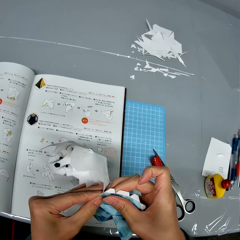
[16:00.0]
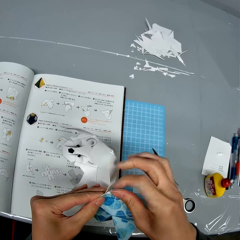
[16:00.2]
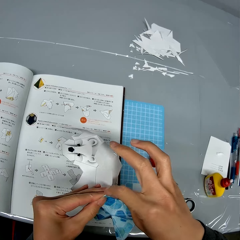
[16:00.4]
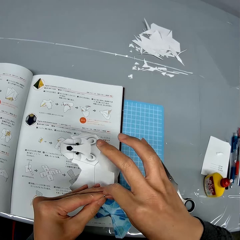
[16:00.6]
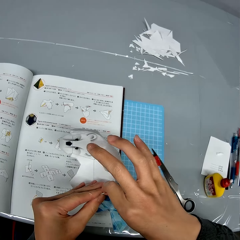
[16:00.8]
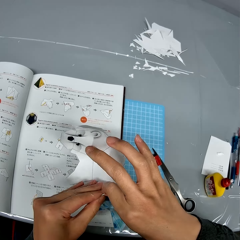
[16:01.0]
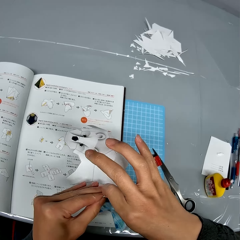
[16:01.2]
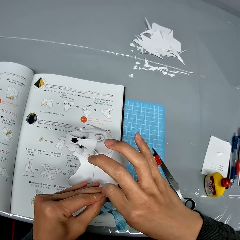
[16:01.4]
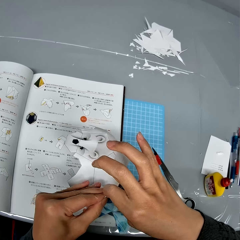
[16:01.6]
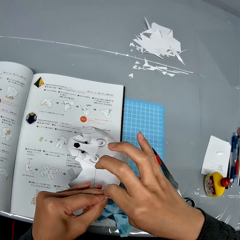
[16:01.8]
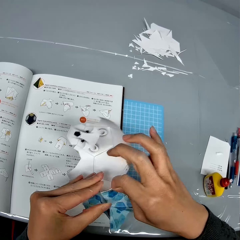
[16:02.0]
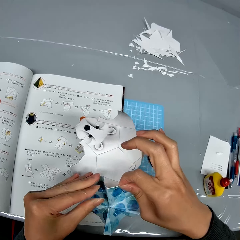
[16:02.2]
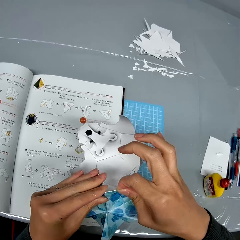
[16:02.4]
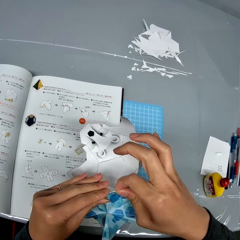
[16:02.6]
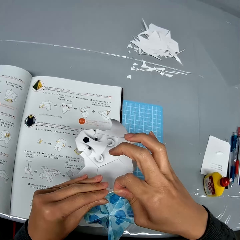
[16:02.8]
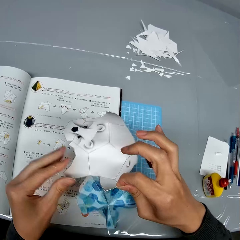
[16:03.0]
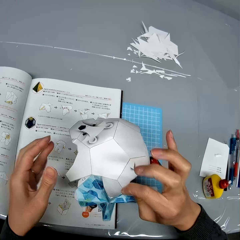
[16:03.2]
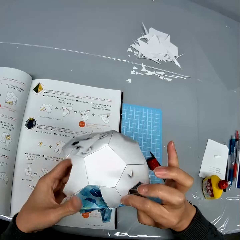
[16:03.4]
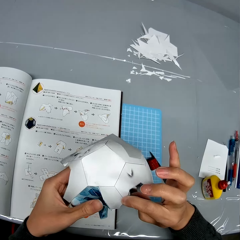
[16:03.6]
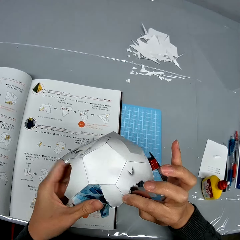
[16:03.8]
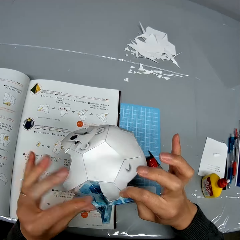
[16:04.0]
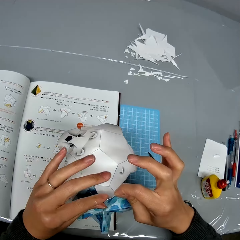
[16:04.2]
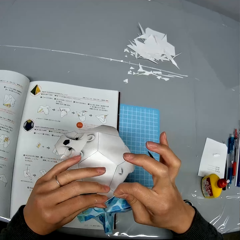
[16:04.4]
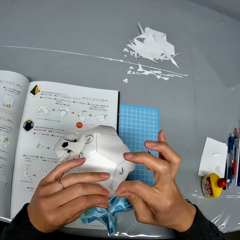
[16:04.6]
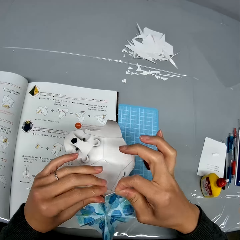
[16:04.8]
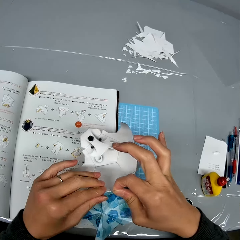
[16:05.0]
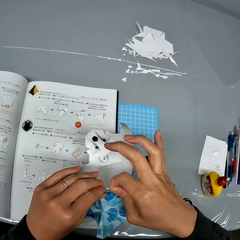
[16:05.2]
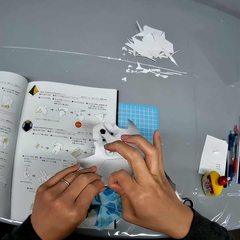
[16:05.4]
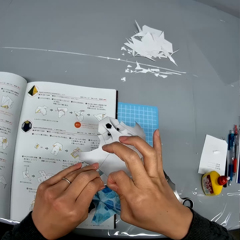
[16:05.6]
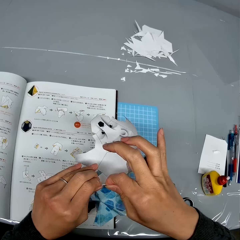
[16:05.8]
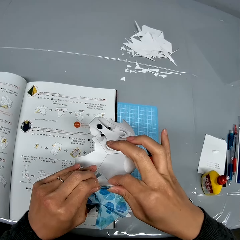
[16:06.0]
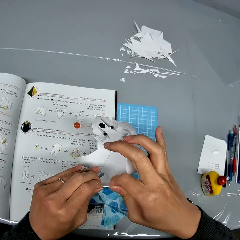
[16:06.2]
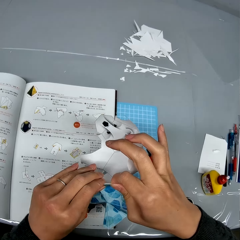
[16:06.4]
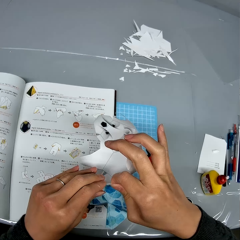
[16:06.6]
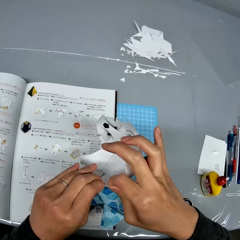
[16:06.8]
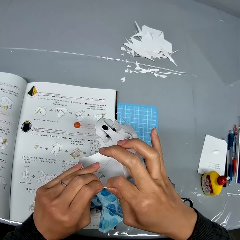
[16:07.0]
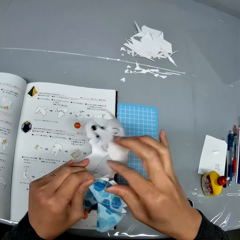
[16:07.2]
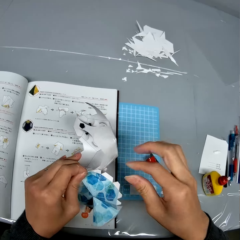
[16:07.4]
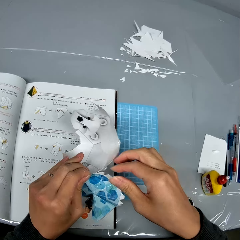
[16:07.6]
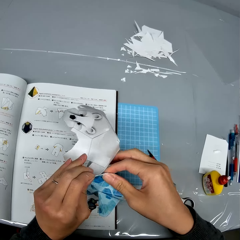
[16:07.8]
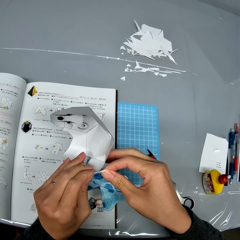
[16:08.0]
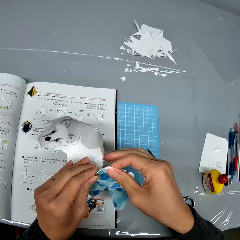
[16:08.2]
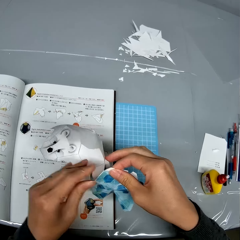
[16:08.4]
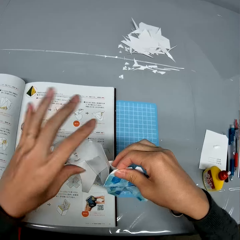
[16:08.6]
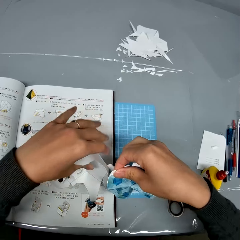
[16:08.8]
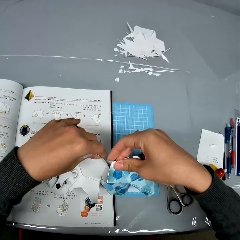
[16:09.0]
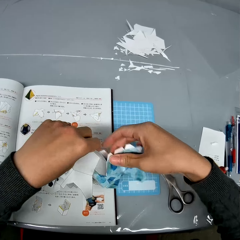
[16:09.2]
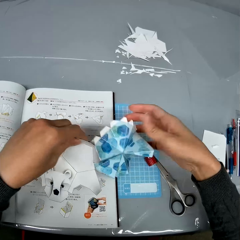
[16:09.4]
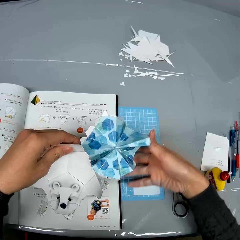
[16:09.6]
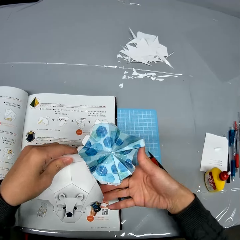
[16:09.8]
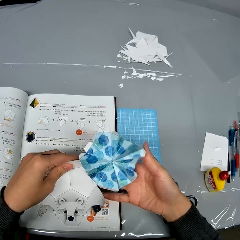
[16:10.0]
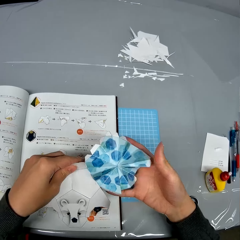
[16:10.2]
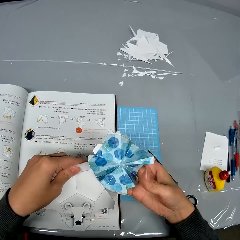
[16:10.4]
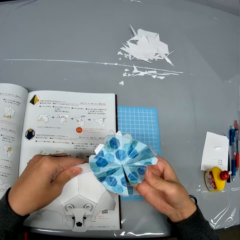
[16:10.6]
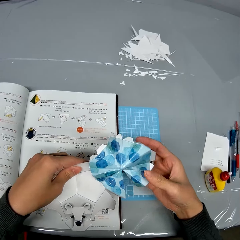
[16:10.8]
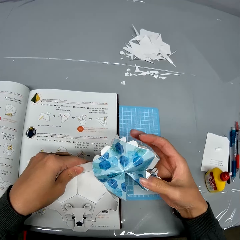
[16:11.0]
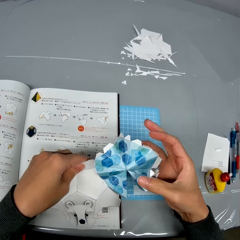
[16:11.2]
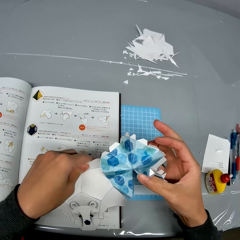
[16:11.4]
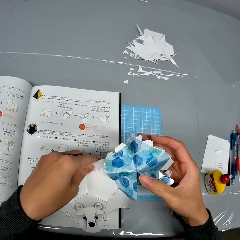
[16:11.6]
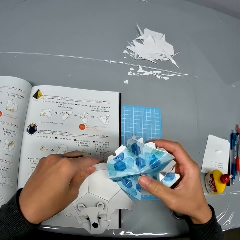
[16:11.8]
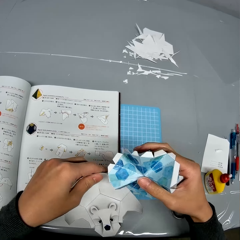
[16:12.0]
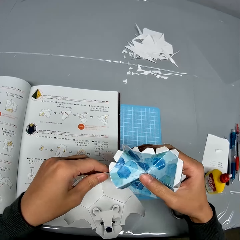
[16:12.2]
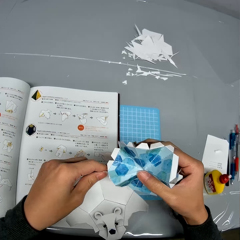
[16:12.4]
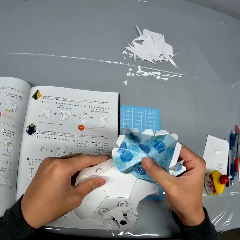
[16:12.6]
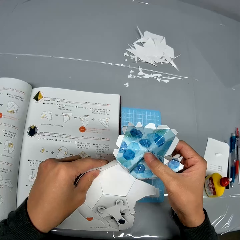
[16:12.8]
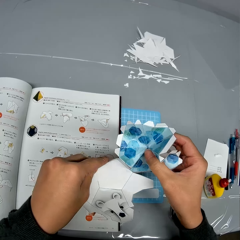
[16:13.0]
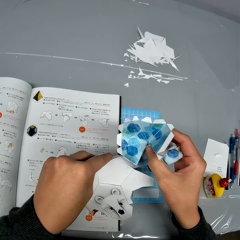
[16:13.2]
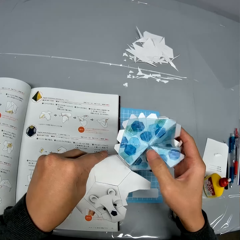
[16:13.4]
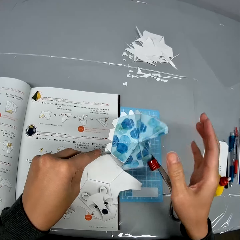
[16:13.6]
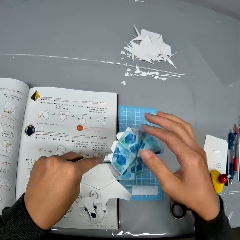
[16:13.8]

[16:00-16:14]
The camera wearer turns the paper craft. They fix the paper craft. They turn the paper craft.

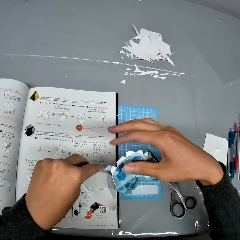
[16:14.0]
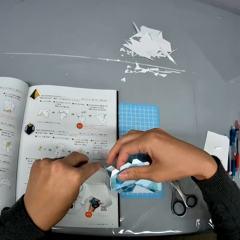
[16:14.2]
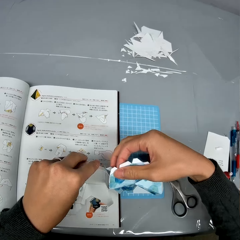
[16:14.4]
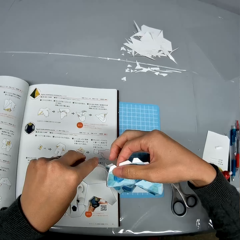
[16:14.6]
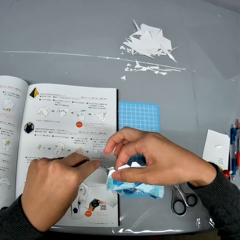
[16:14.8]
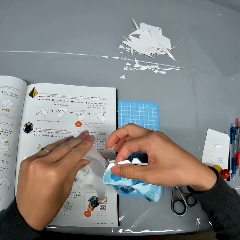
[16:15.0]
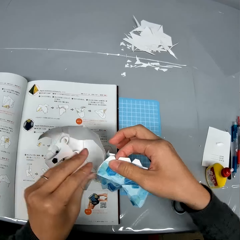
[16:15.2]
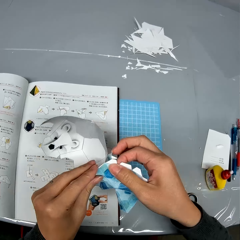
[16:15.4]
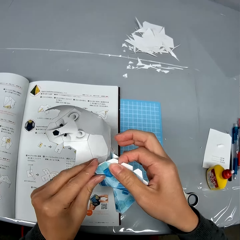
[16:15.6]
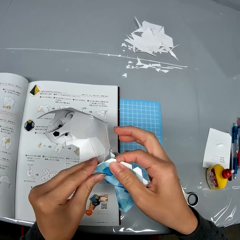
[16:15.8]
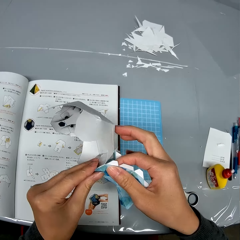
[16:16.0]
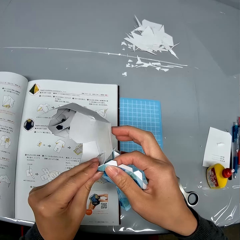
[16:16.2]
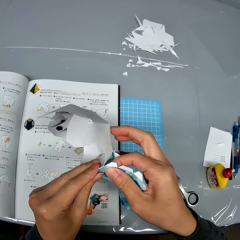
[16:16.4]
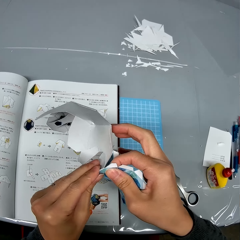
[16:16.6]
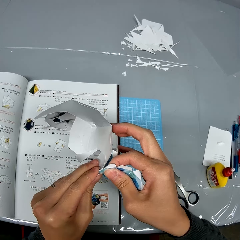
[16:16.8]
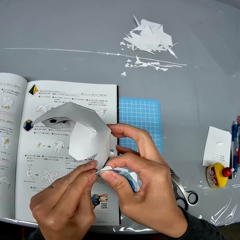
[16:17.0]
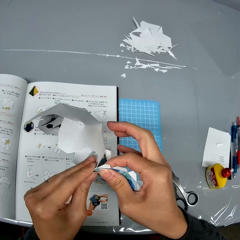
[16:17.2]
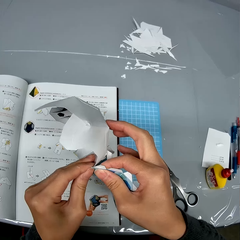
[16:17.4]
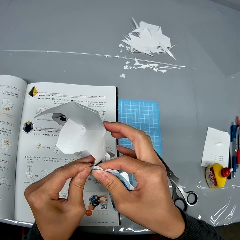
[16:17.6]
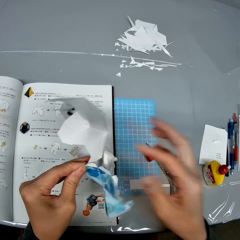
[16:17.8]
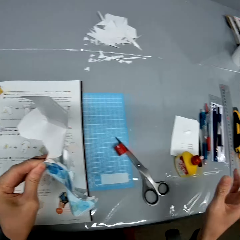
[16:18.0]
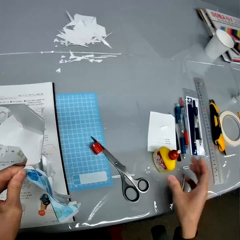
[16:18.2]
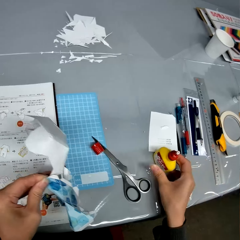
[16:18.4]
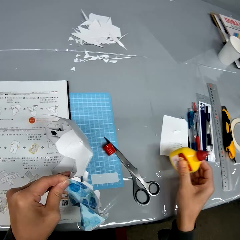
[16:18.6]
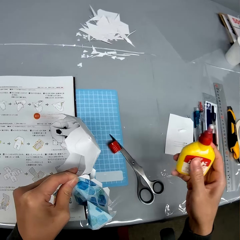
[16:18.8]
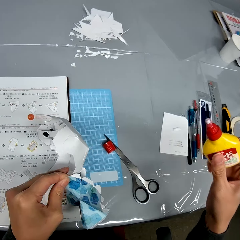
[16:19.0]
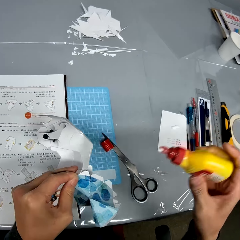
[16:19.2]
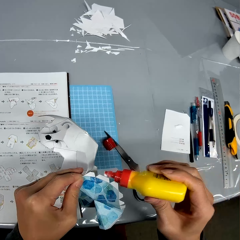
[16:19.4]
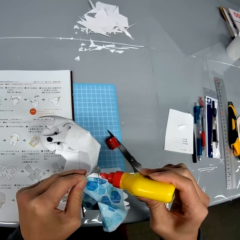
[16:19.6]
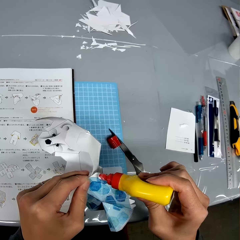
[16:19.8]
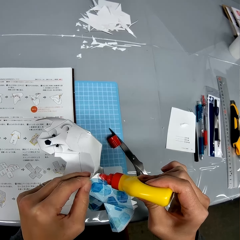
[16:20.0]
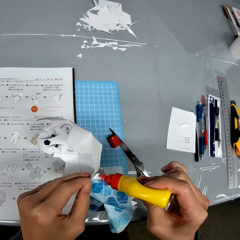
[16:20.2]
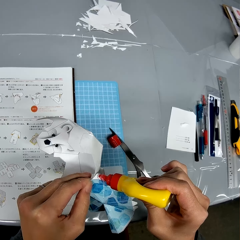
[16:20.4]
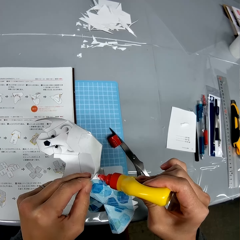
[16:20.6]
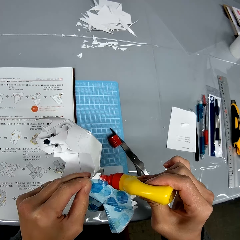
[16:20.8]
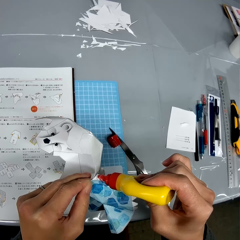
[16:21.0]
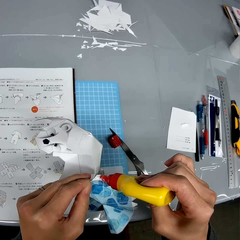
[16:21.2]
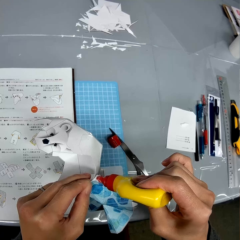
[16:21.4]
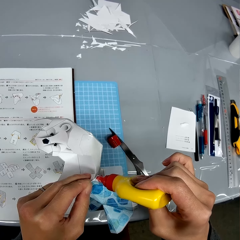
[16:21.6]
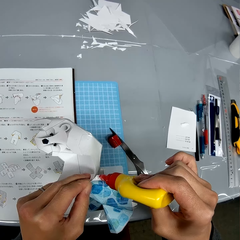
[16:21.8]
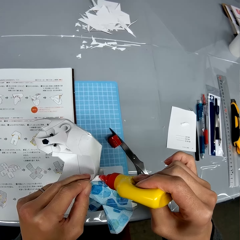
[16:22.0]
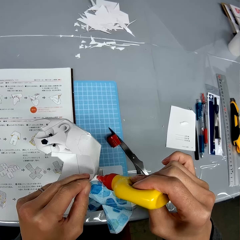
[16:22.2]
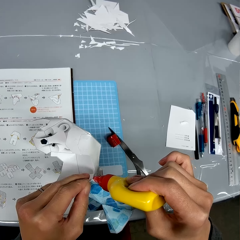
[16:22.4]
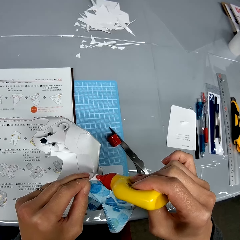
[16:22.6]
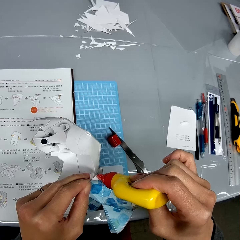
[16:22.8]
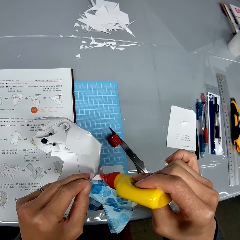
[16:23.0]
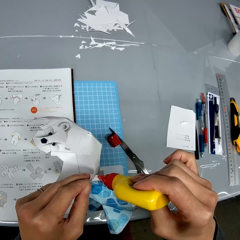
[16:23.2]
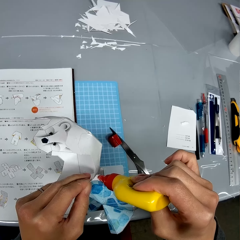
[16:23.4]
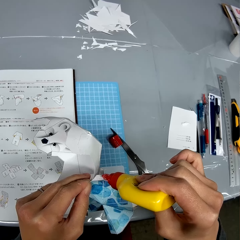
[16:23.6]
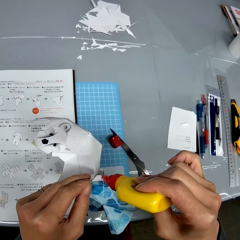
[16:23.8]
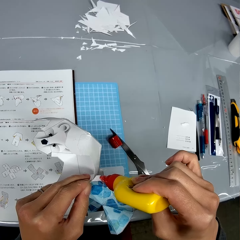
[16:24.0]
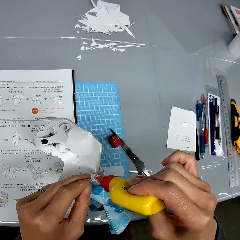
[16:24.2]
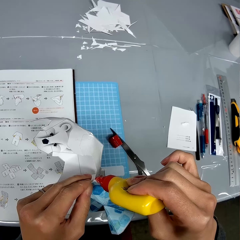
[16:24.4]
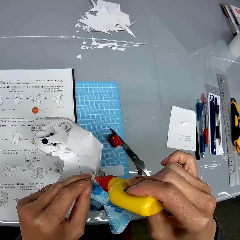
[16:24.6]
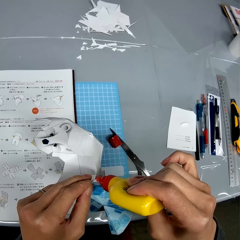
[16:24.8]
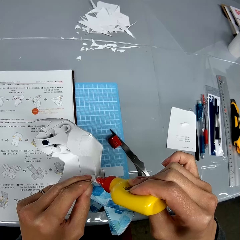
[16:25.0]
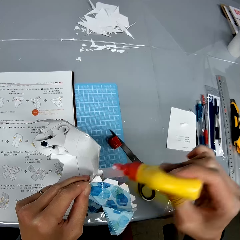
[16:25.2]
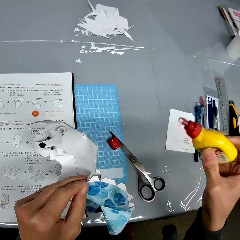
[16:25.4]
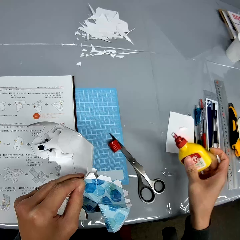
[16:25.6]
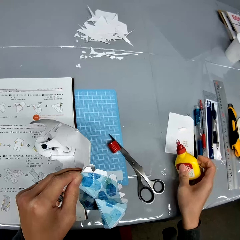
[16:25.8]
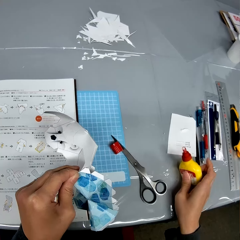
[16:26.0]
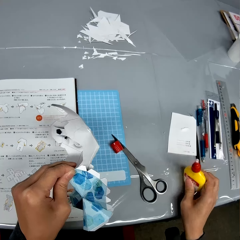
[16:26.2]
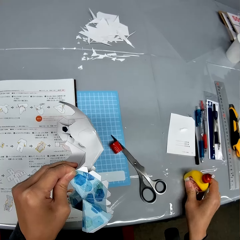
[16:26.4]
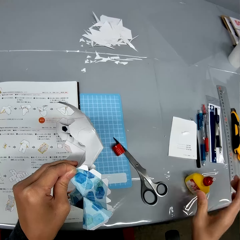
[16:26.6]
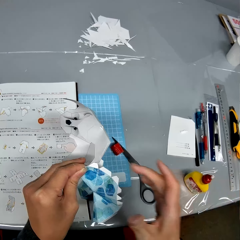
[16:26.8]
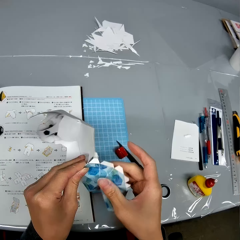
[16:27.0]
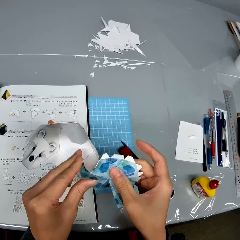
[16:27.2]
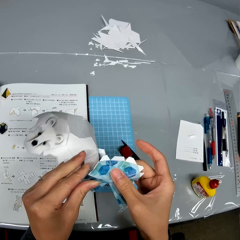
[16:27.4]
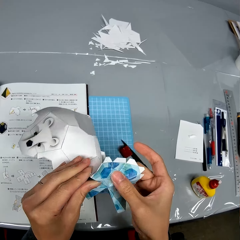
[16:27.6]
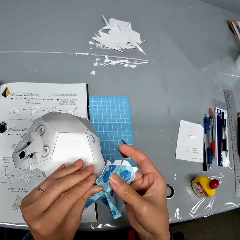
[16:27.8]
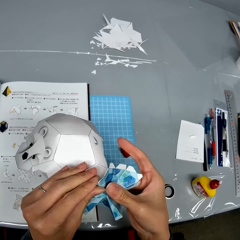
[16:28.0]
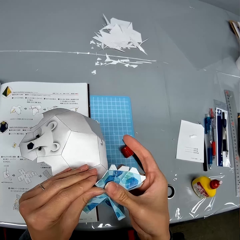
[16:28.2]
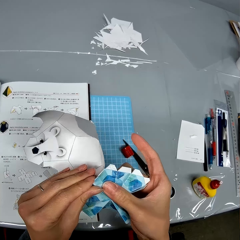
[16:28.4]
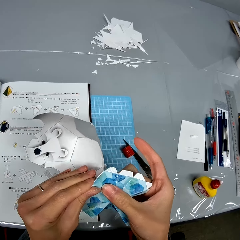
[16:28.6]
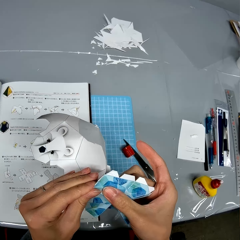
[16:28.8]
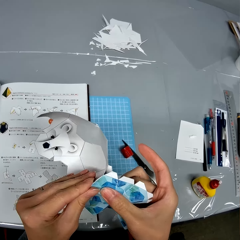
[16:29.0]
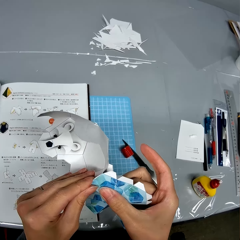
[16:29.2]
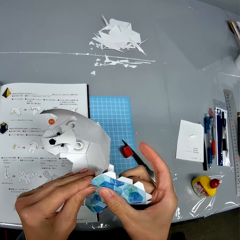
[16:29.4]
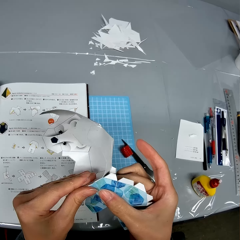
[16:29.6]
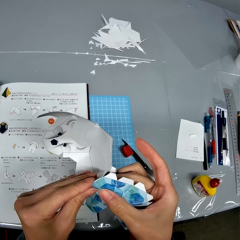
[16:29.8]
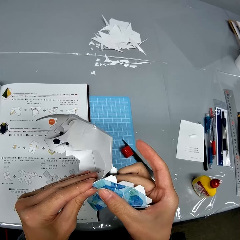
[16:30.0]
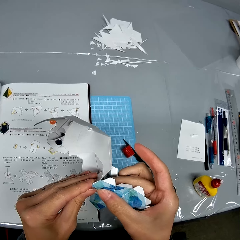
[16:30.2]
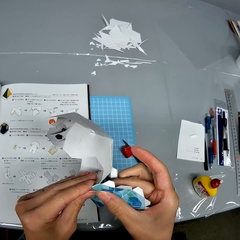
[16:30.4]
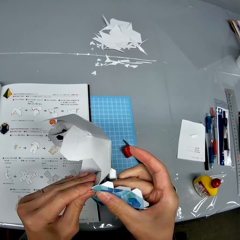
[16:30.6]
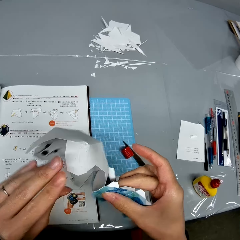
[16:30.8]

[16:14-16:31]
The camera wearer fixes the paper craft. He picks the glue from the table with his right hand. He applies the glue to the piece of paper craft in his left hand. He drops the glue on the table with his right hand. He handles the pieces of paper craft with his hands.
